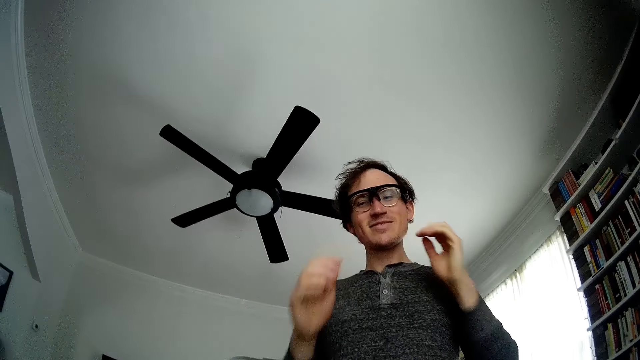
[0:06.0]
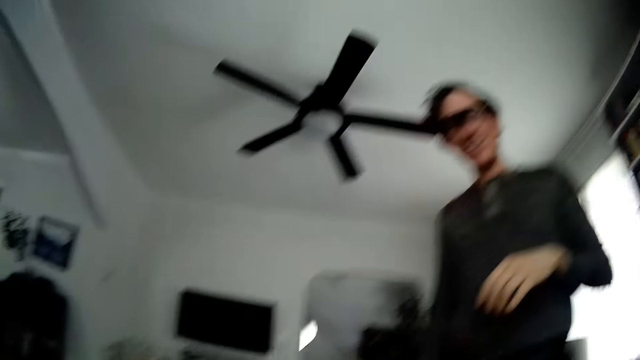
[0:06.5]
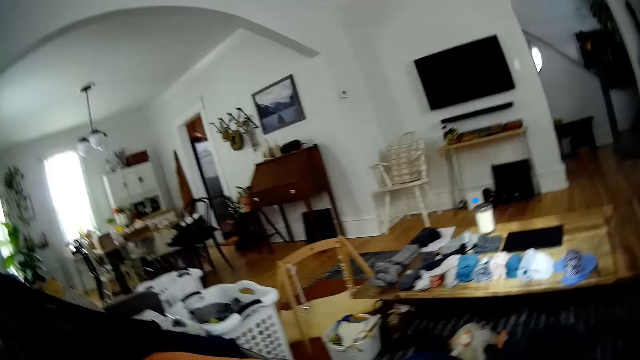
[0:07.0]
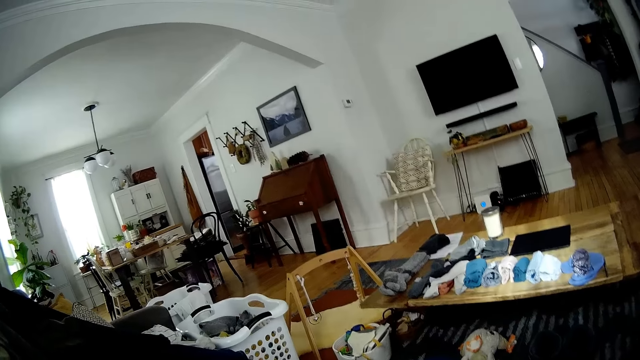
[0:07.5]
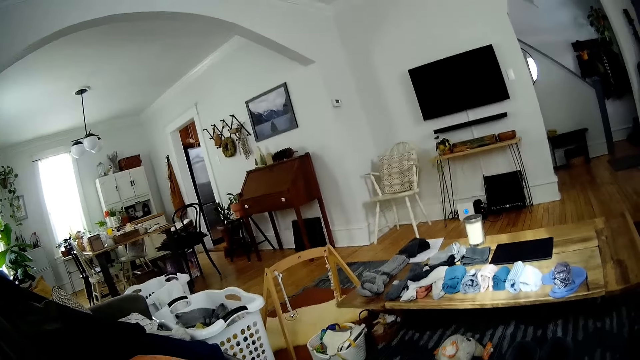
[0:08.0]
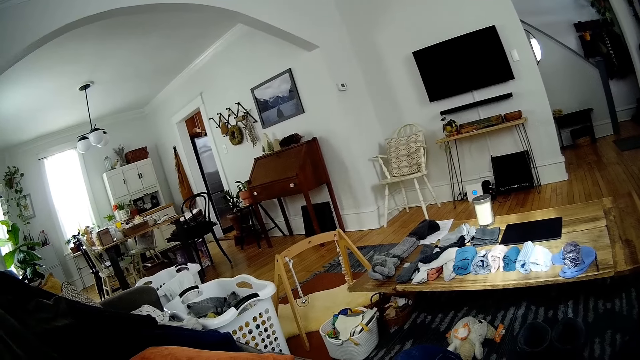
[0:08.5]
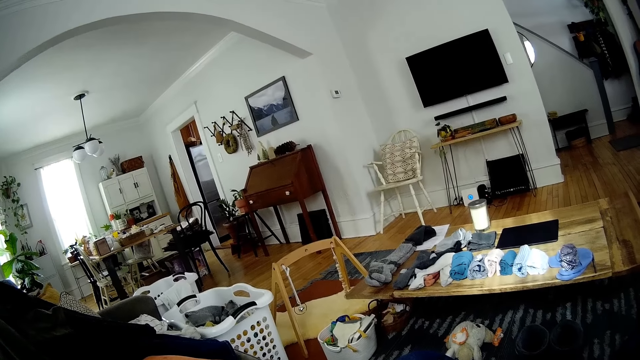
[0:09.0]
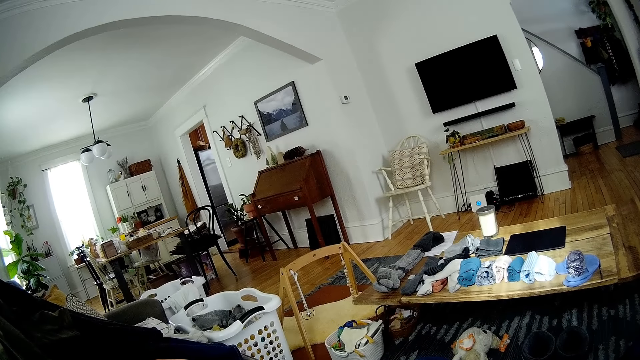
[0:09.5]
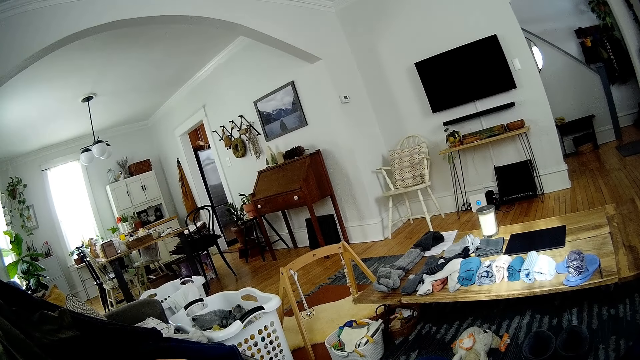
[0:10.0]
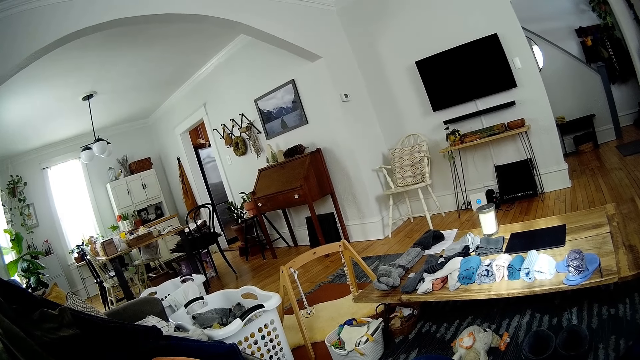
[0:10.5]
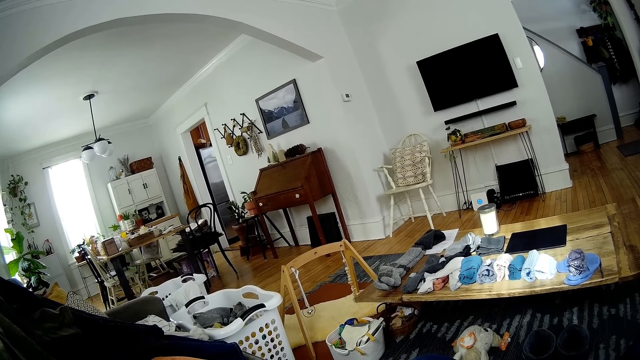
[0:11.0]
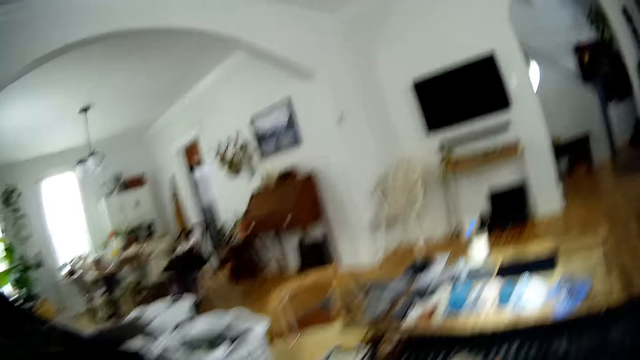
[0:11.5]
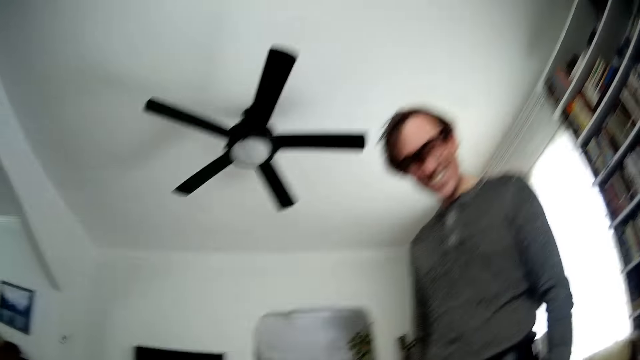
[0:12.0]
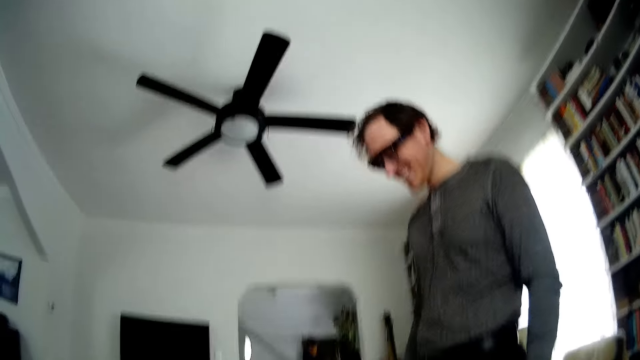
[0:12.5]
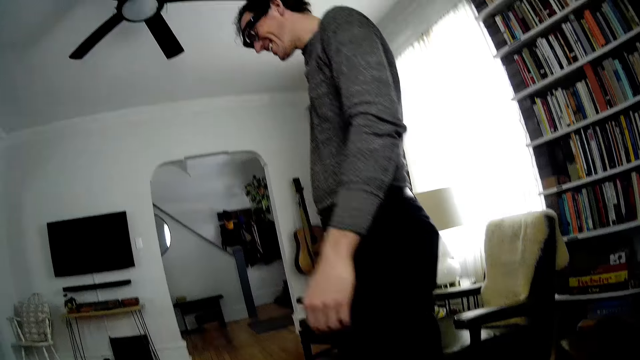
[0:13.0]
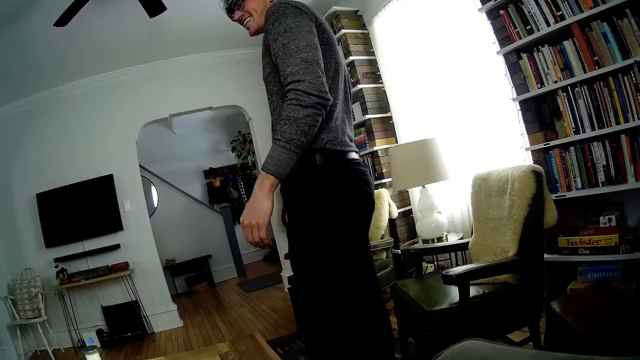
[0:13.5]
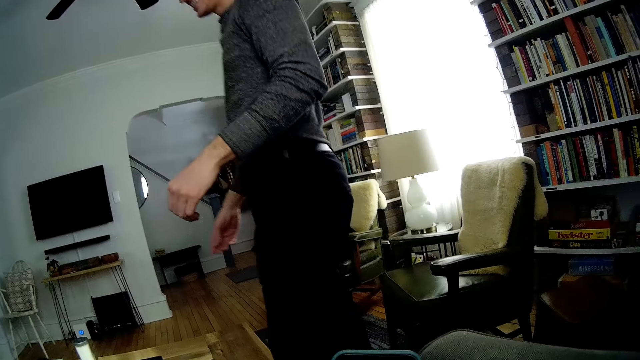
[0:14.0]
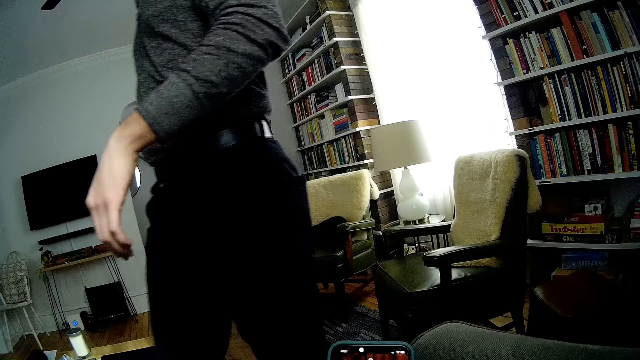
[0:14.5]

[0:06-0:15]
The man drops both hands.

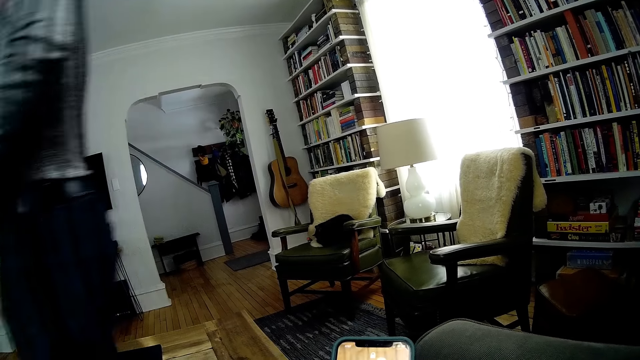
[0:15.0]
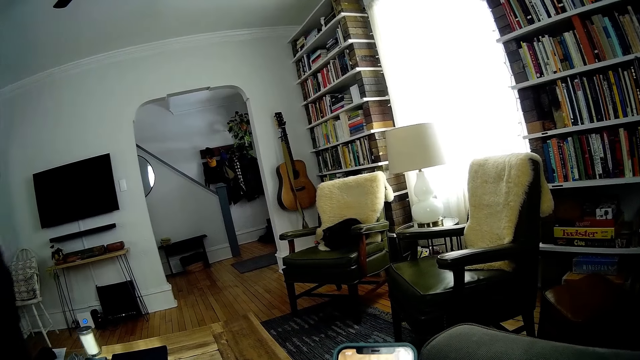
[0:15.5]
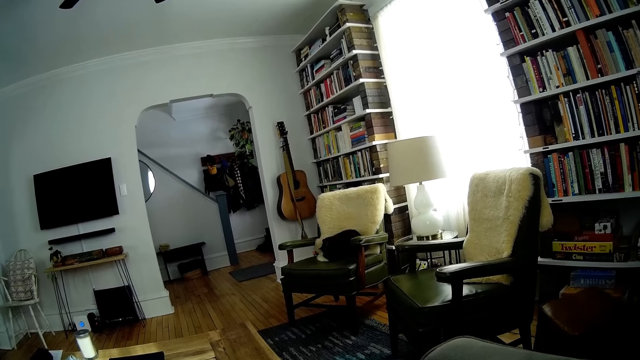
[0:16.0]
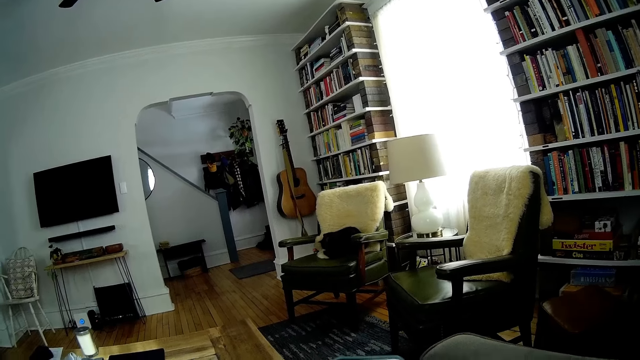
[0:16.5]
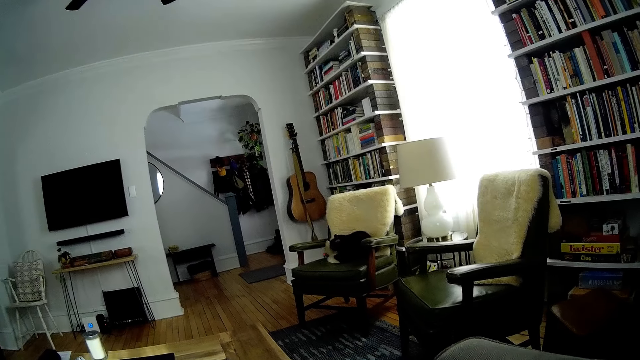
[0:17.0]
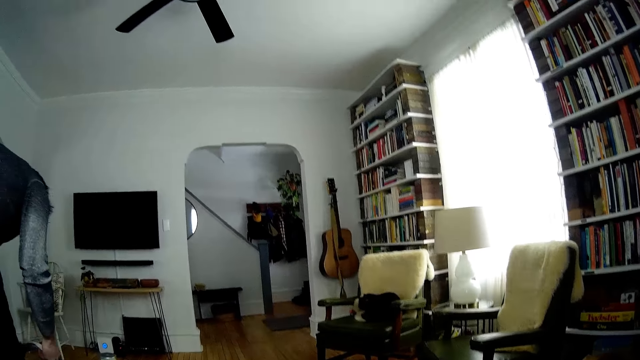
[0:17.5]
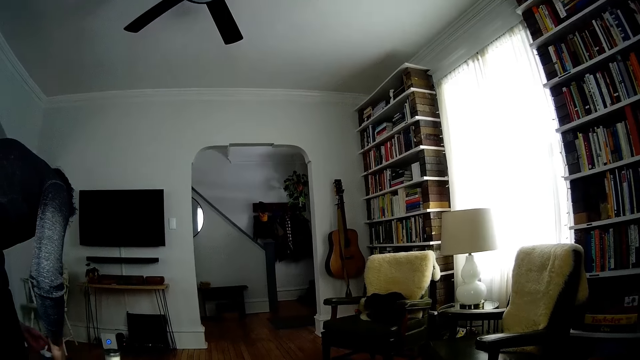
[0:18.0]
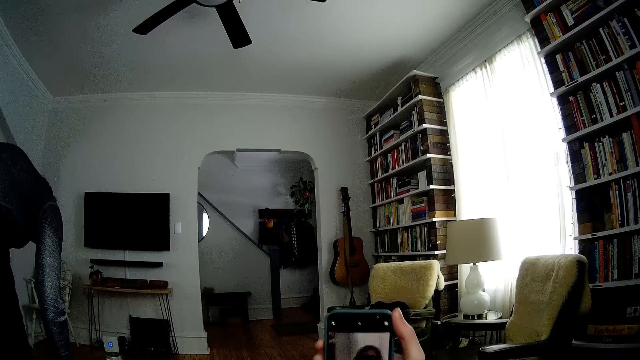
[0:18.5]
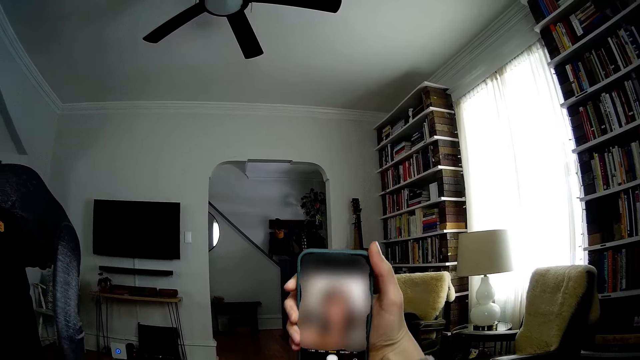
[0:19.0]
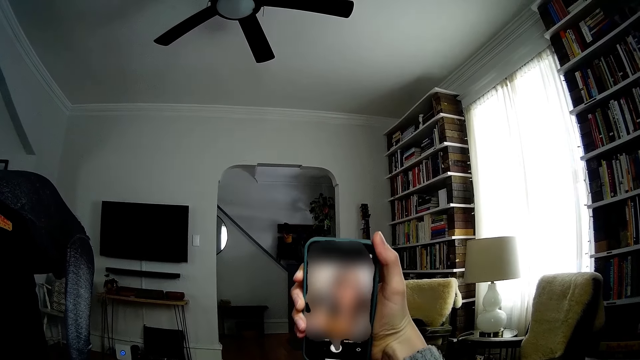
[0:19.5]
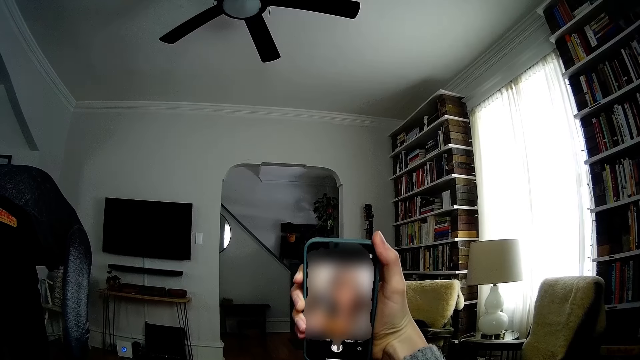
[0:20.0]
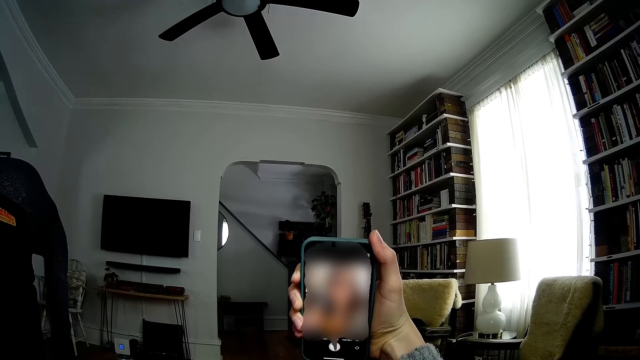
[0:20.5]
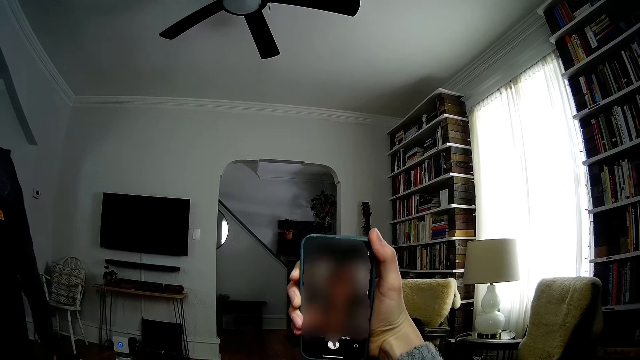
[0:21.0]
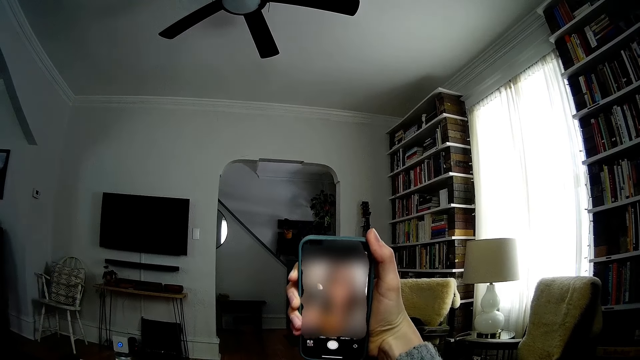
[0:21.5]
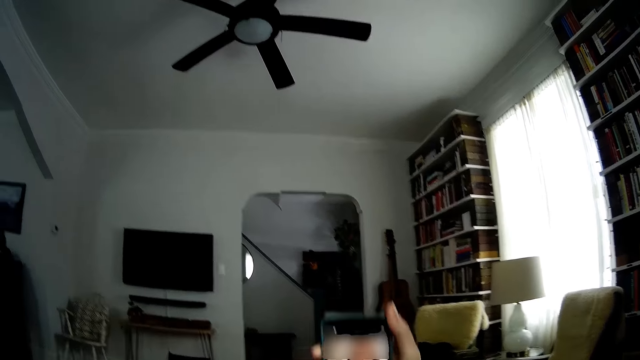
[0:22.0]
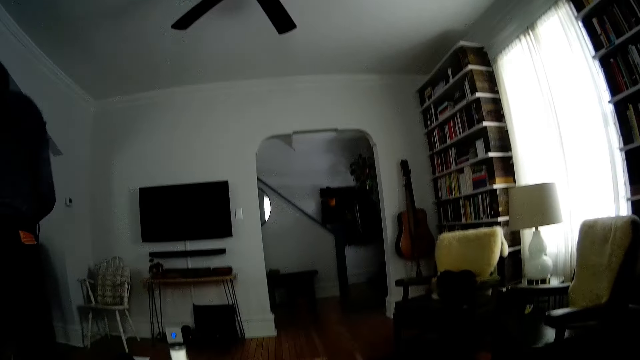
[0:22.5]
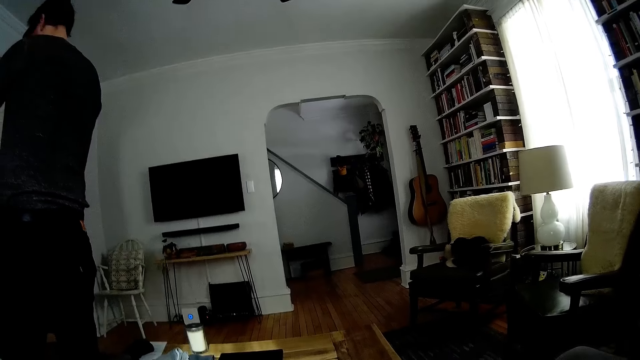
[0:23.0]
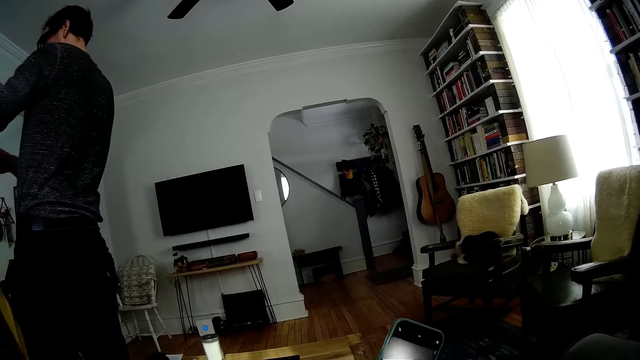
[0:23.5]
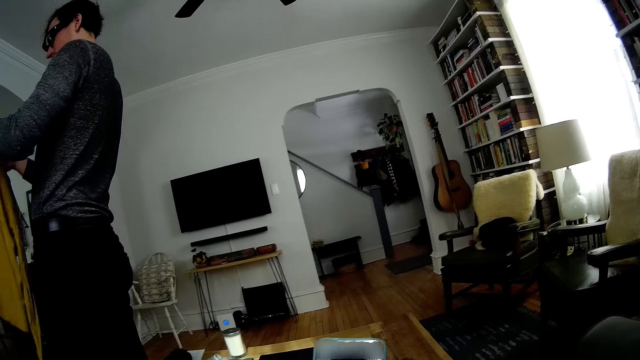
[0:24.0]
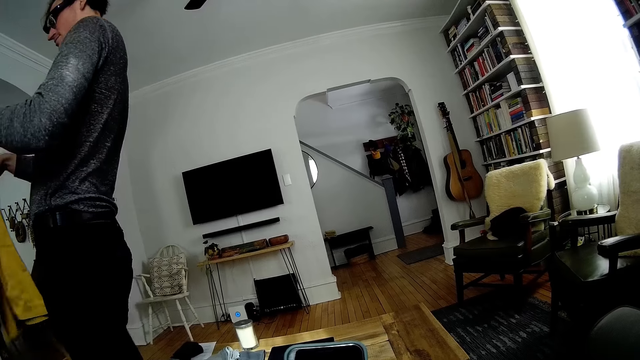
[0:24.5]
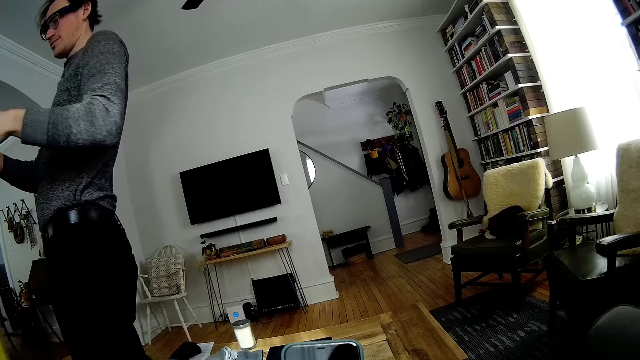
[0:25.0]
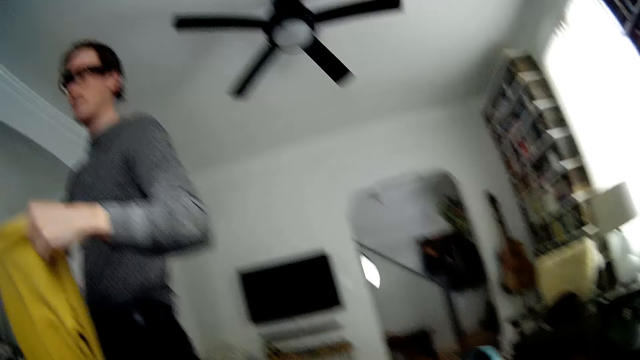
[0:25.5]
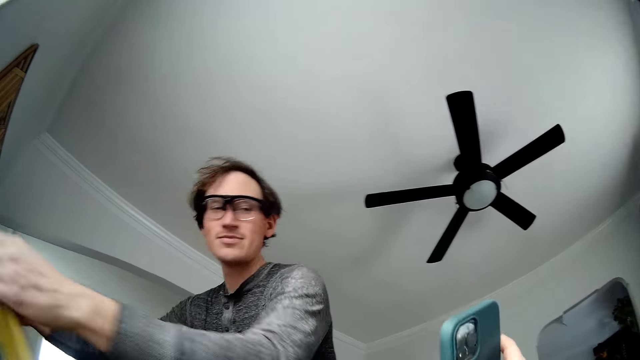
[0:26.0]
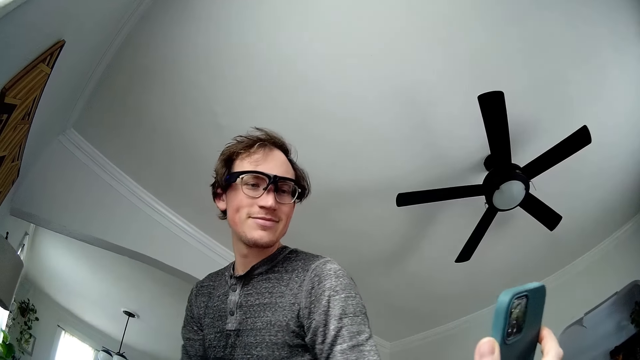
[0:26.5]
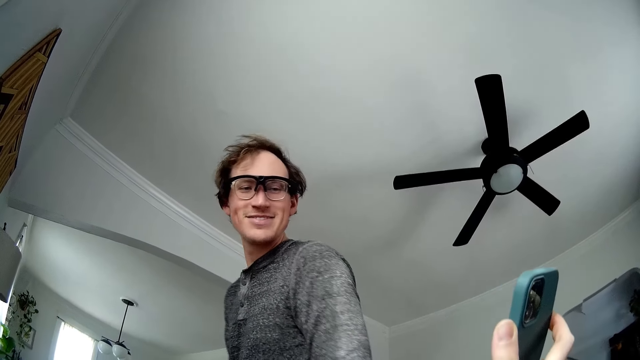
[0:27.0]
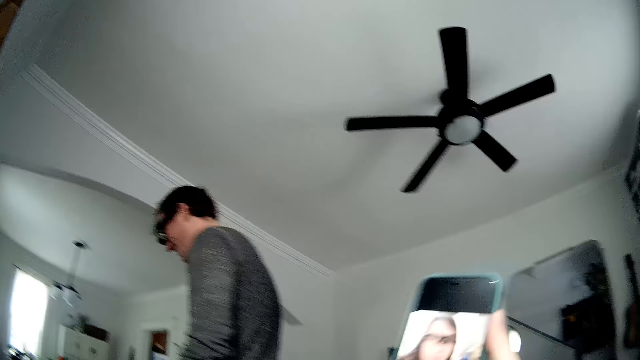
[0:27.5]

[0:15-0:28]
The camera wearer looks at the phone. The man folds a cloth on a table with both hands. The camera wearer holds the phone with her right hand. She operates the phone with her right hand. She lowers the phone with her right hand. She holds the phone with her right hand. The man holds the cloth with both hands. The camera wearer shows the phone to the man with her right hand. She holds the phone with her right hand. The man drops the cloth on a chair with both hands and looks at the phone.
